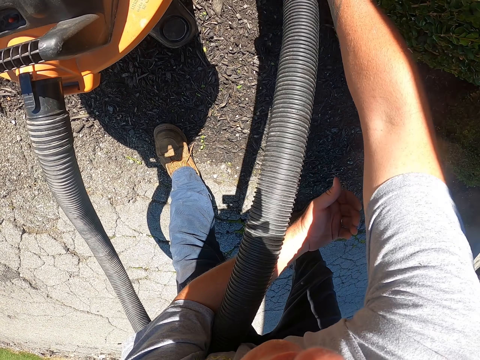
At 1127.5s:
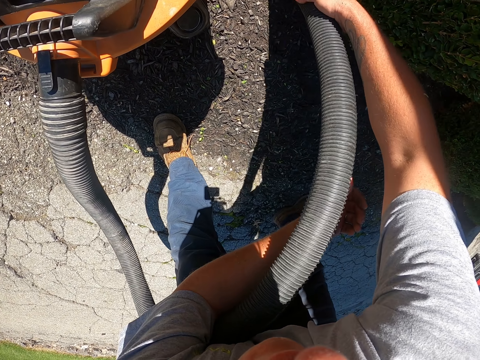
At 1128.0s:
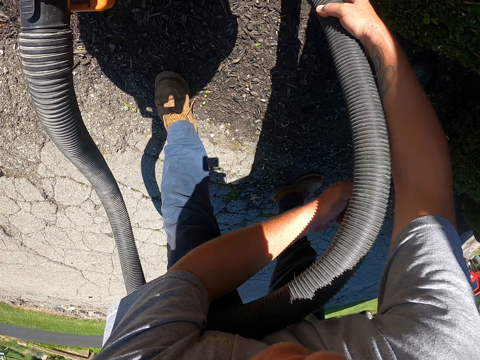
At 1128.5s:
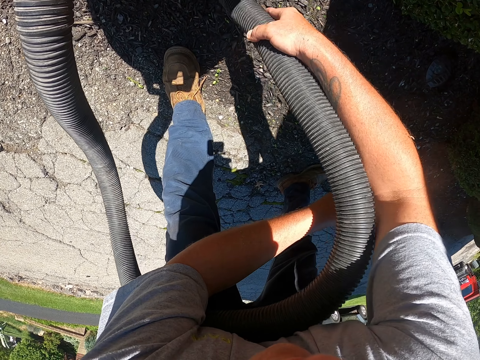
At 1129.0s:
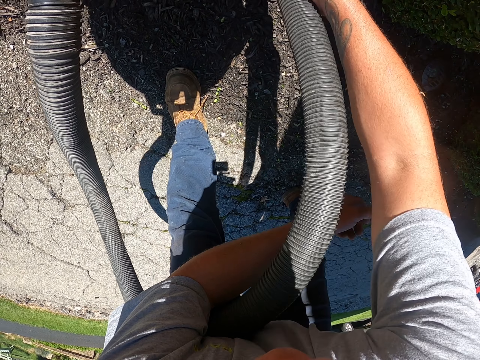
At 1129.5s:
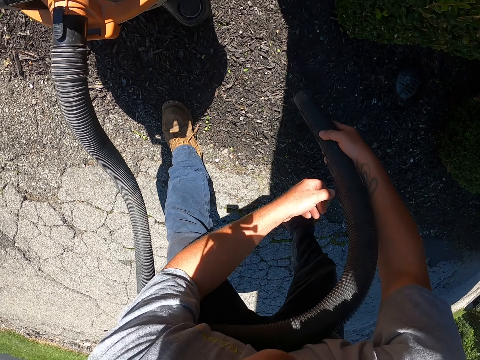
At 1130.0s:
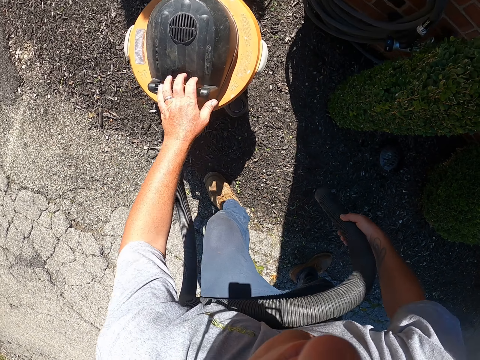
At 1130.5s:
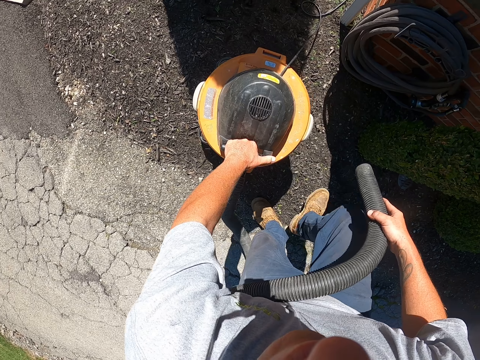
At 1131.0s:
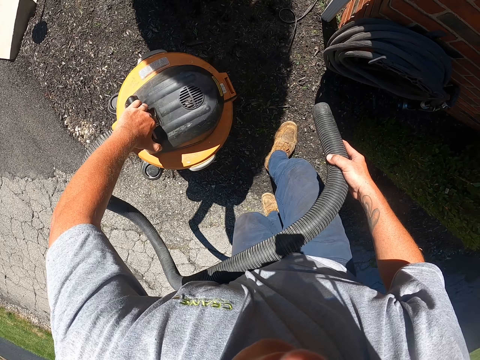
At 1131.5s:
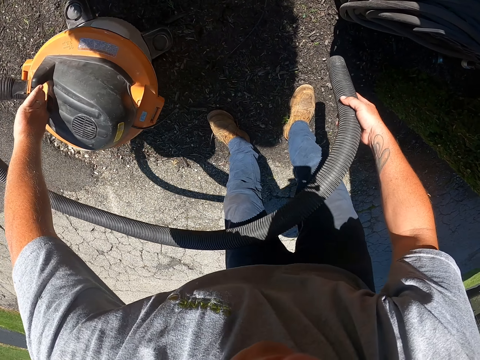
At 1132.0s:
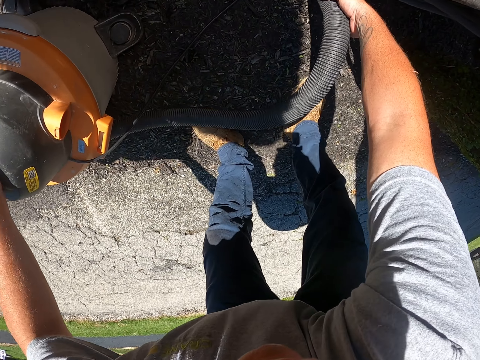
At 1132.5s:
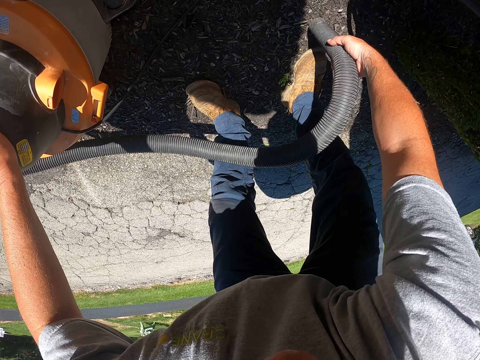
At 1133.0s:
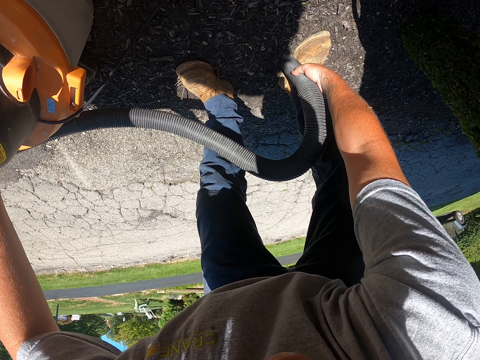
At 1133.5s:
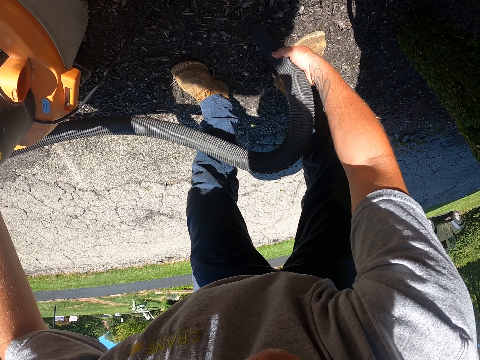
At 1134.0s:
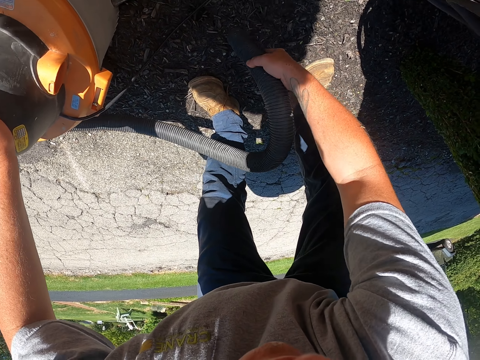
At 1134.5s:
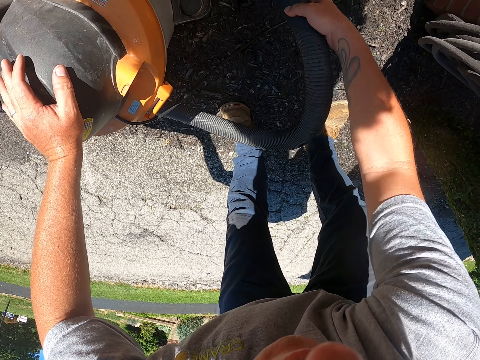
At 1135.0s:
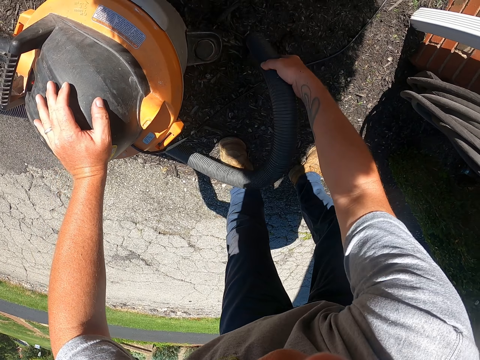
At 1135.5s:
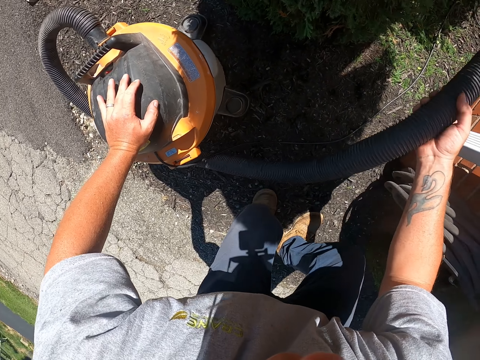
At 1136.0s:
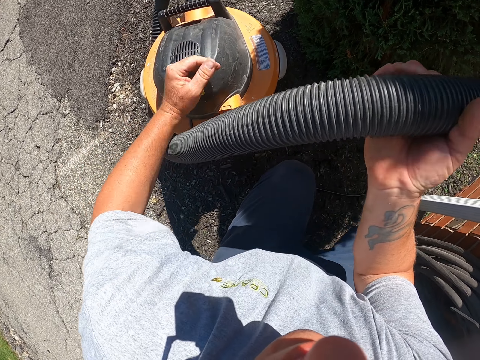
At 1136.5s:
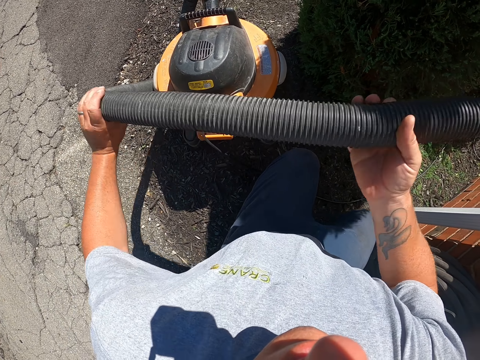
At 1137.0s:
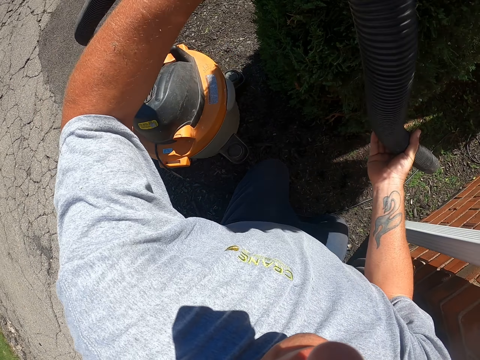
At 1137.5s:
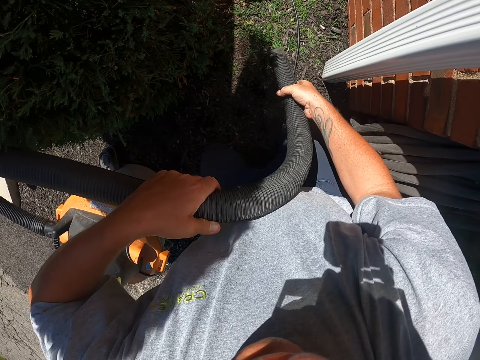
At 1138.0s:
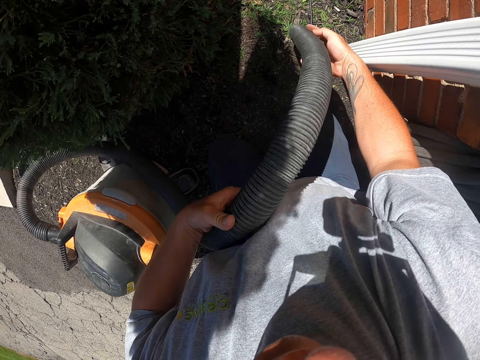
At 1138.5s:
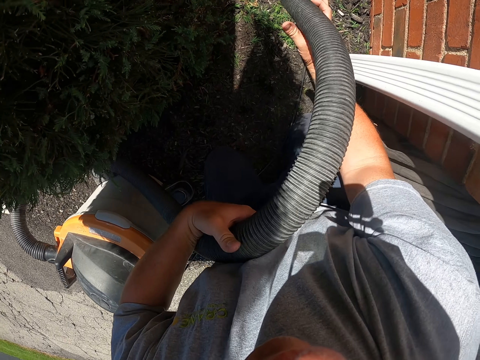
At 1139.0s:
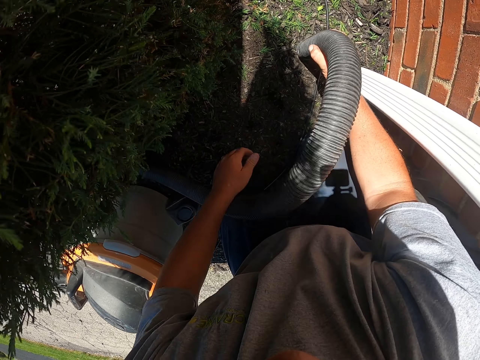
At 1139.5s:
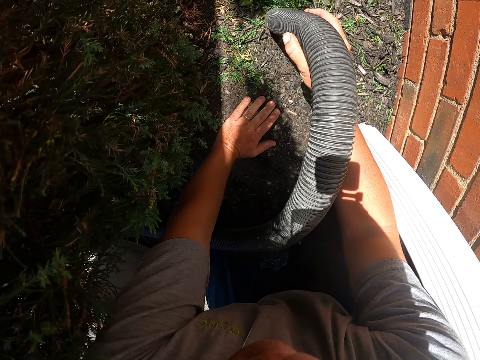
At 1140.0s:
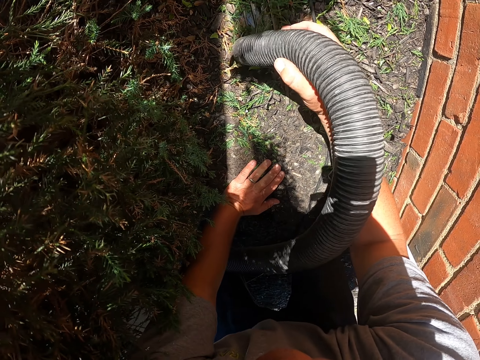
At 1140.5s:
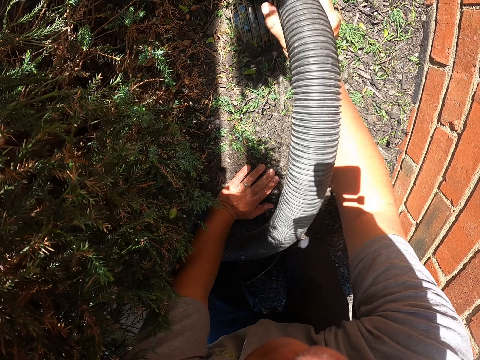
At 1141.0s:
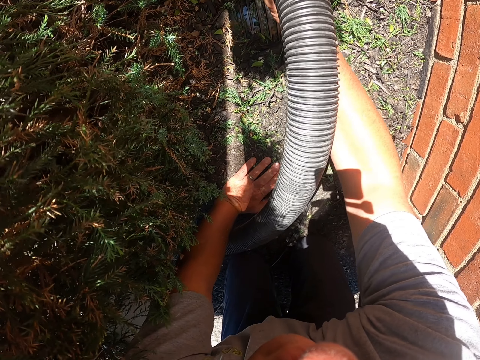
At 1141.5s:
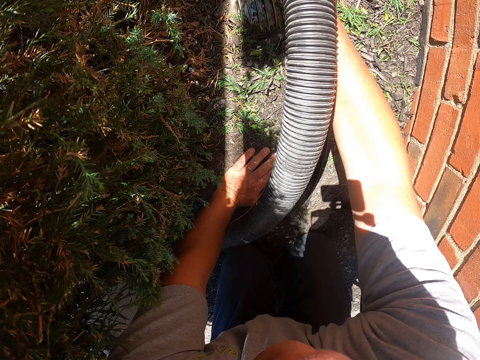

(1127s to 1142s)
The camera wearer lifts the garden vacuum. They put the garden vacuum on the ground. They clean the garden with the garden vacuum. They pick leaves with the vacuum. They move the pipe. They clean the garden with the garden vacuum. They put the hand on the ground. They clean the garden with the garden vacuum.

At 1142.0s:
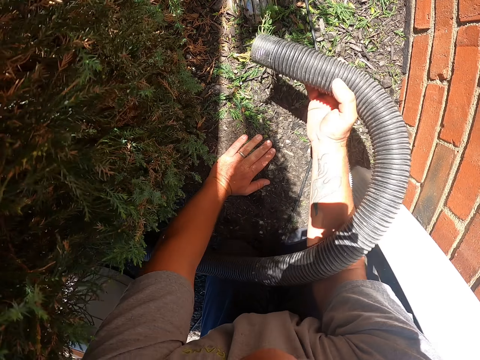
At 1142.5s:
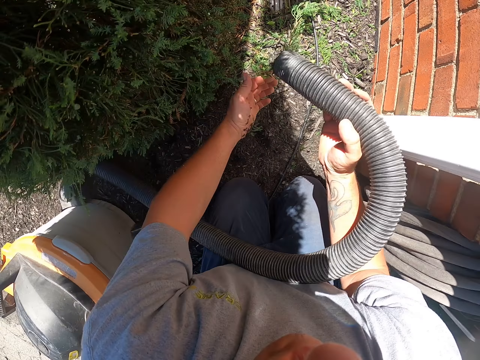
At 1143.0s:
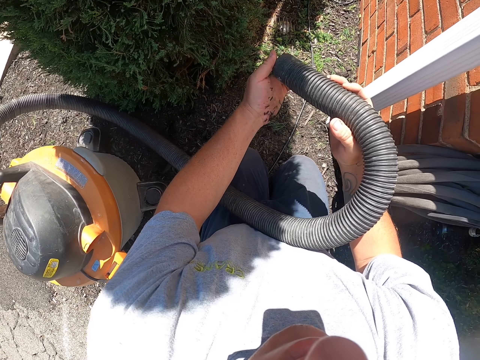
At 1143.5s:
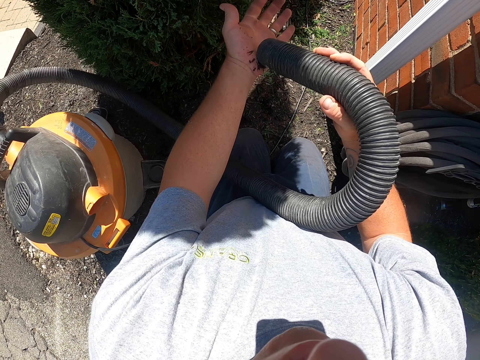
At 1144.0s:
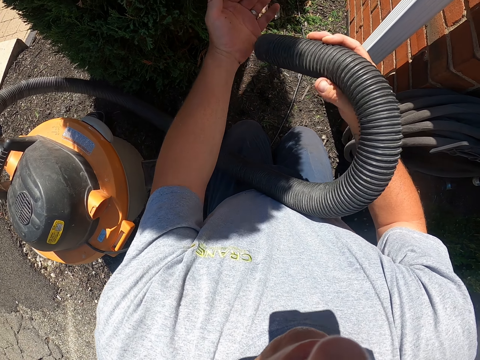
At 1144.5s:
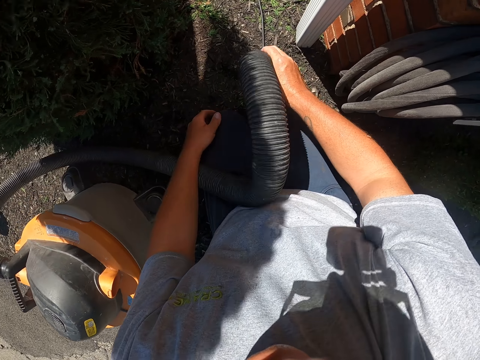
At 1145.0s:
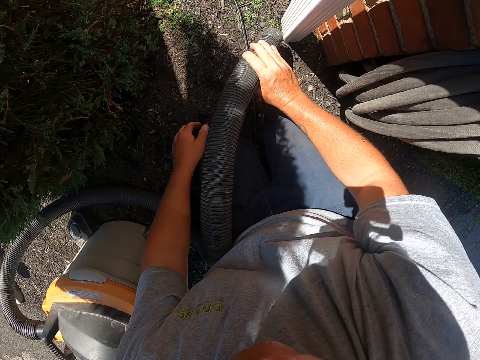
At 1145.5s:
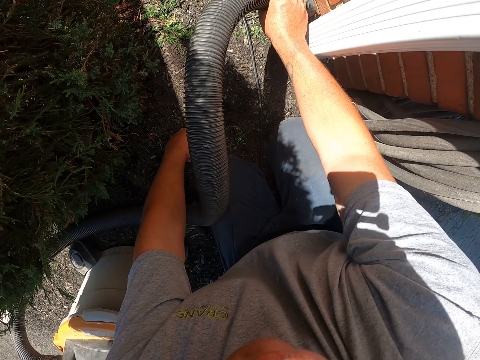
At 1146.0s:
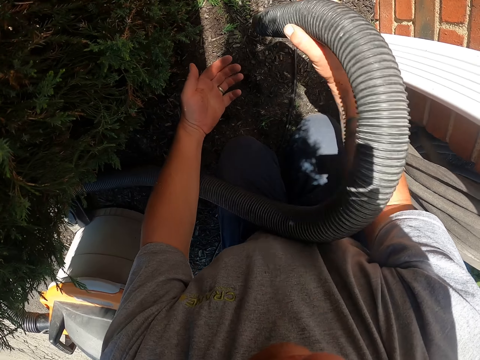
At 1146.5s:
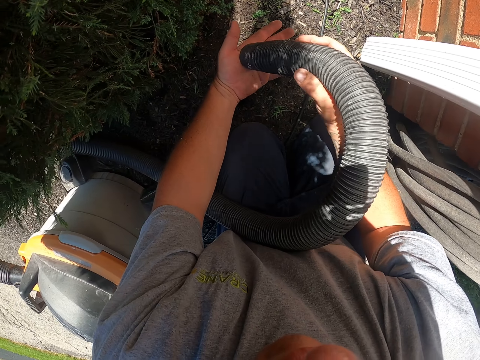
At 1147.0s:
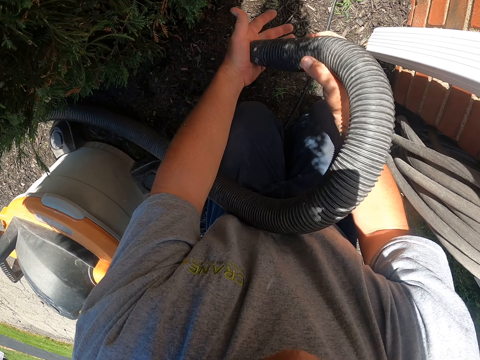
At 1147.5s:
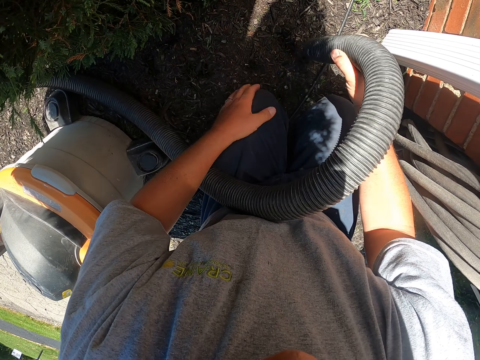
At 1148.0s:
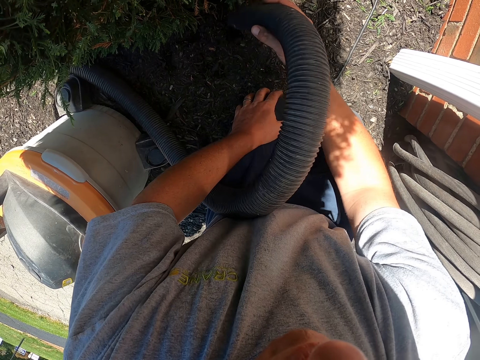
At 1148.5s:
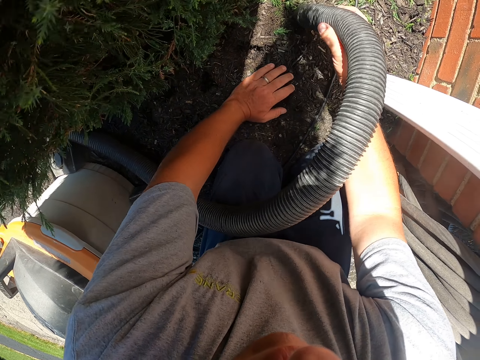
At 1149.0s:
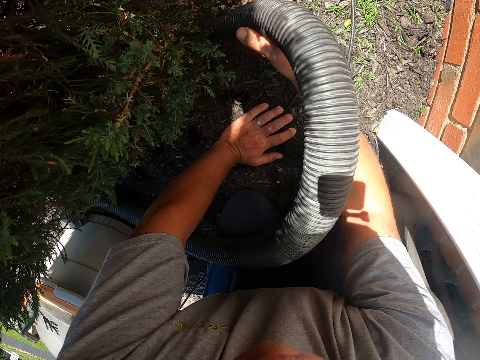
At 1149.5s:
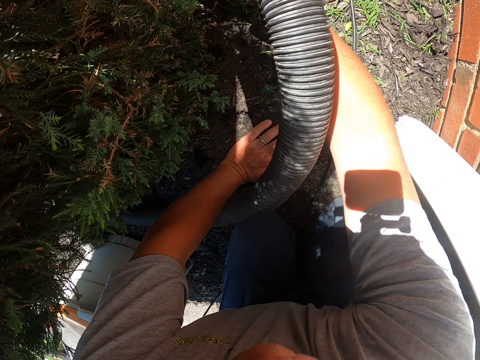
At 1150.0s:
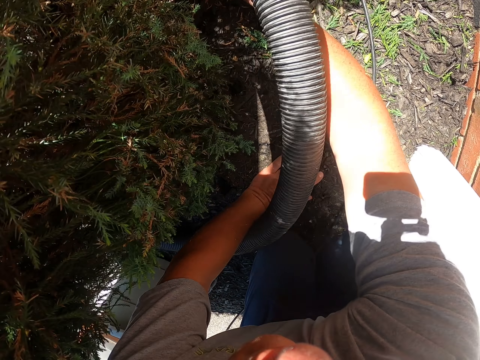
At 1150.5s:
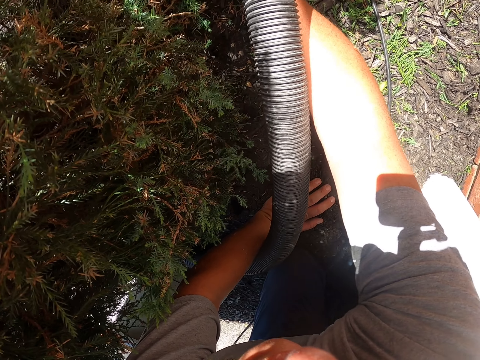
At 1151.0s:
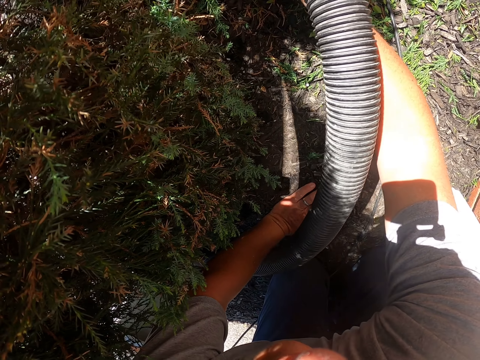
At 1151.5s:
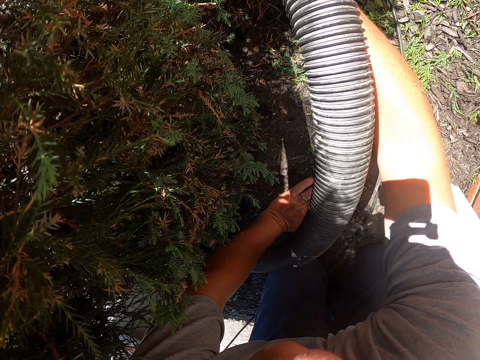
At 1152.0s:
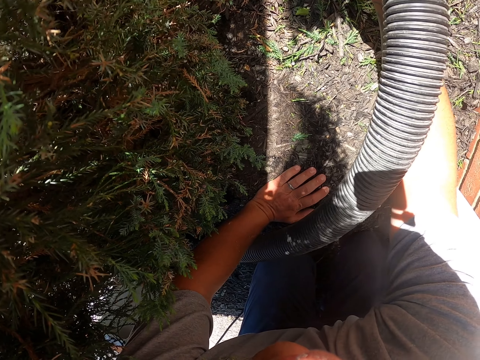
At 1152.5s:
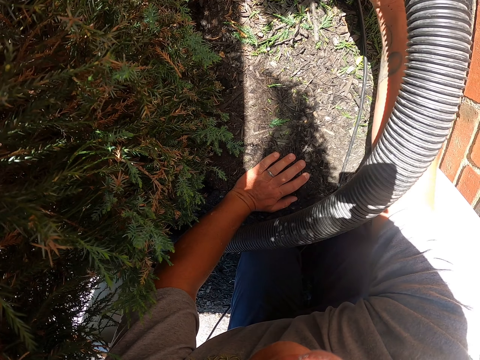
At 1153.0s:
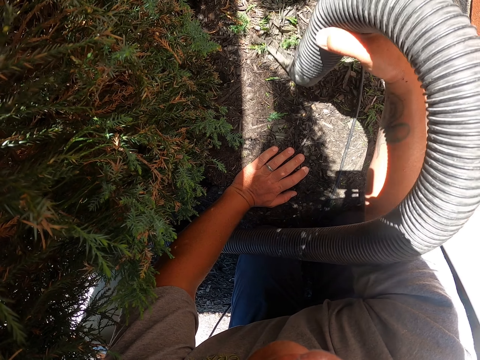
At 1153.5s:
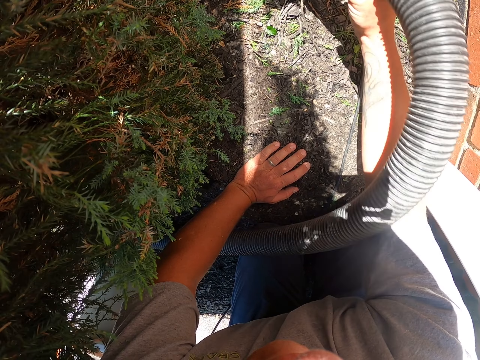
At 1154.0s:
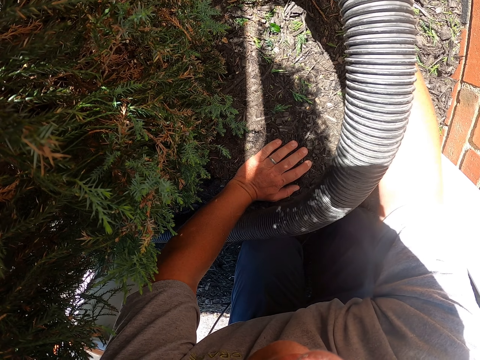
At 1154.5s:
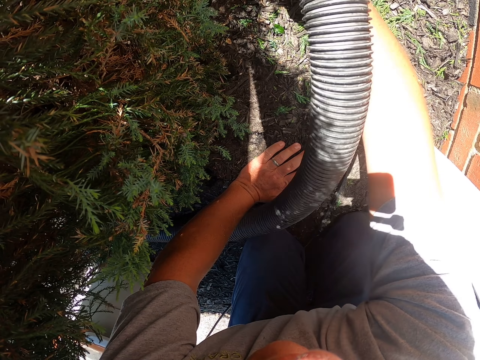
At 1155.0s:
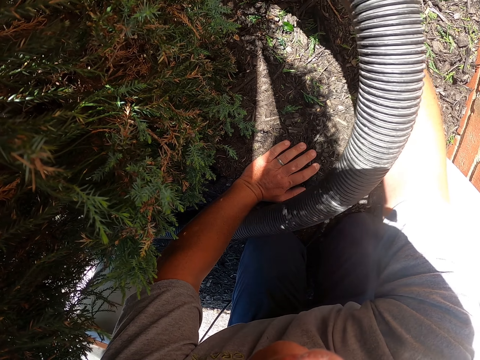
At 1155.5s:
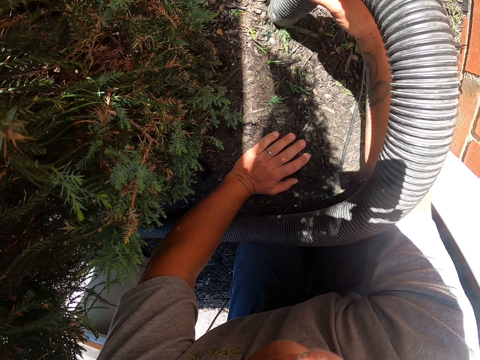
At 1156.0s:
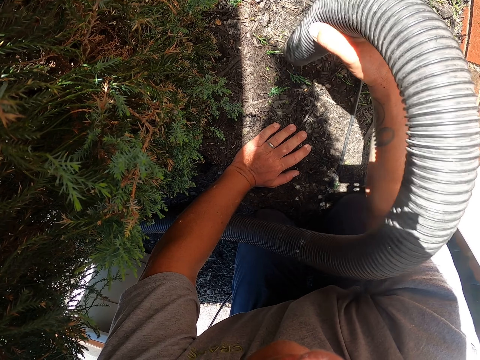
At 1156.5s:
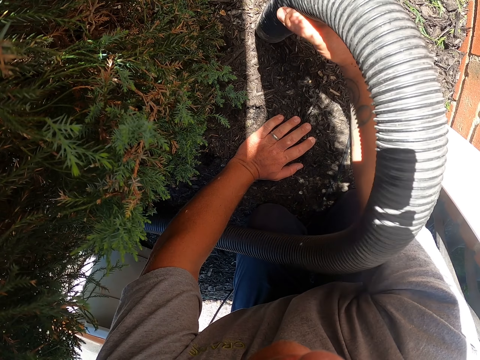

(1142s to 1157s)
The camera wearer pushes grass inside the vacuum. He vacuums dirt on his hand with the garden vacuum. He puts the hand down. He picks leaves with the vacuum. He cleans the garden with the garden vacuum. He removes dirt from the hand with the garden vacuum. He puts the hand on the lap. He picks leaves with the vacuum. He cleans the garden with the garden vacuum. He moves the hand. He cleans the garden with the garden vacuum.
